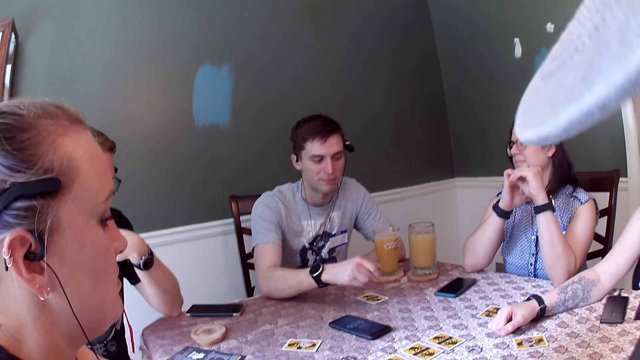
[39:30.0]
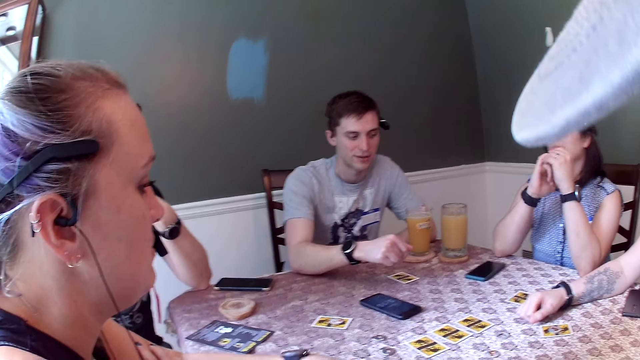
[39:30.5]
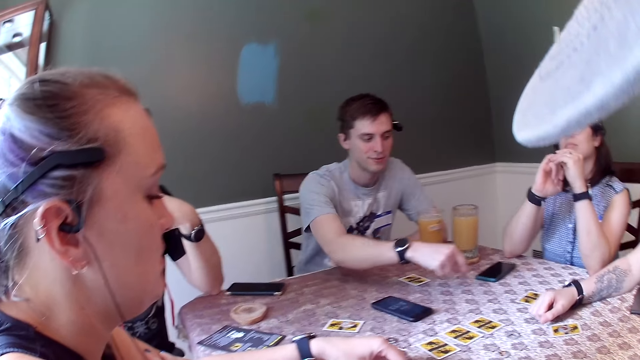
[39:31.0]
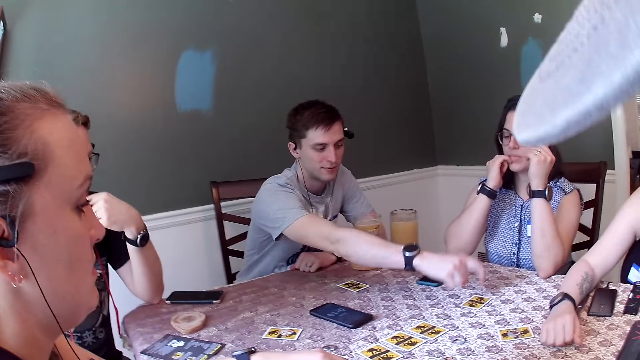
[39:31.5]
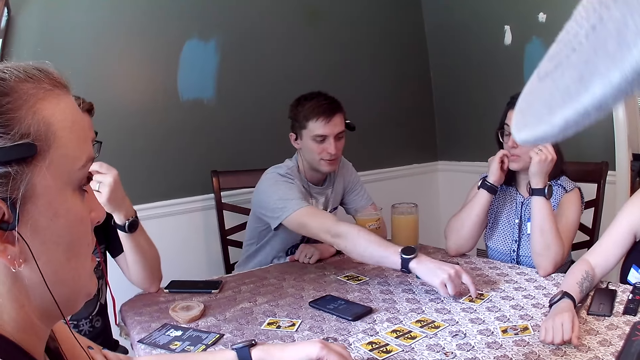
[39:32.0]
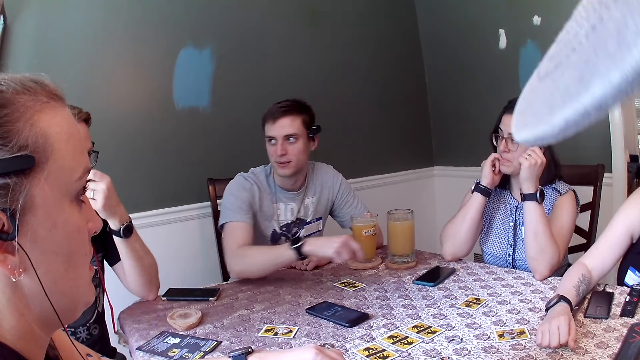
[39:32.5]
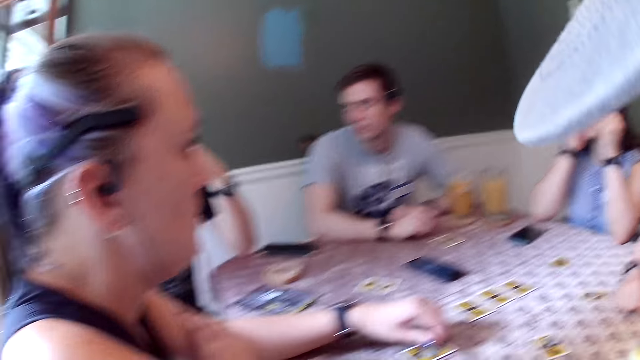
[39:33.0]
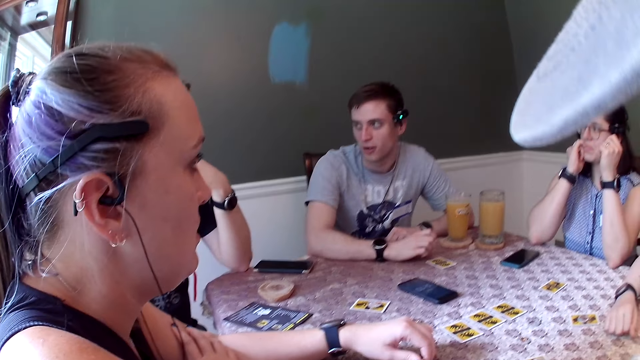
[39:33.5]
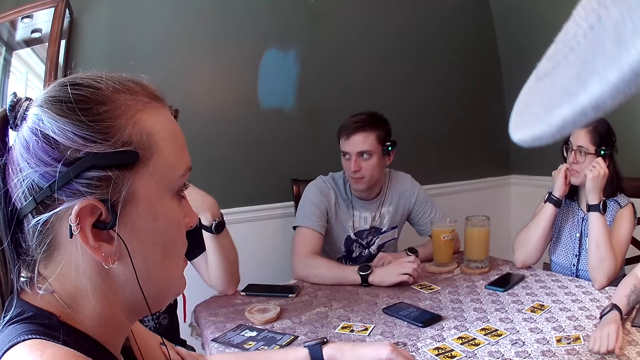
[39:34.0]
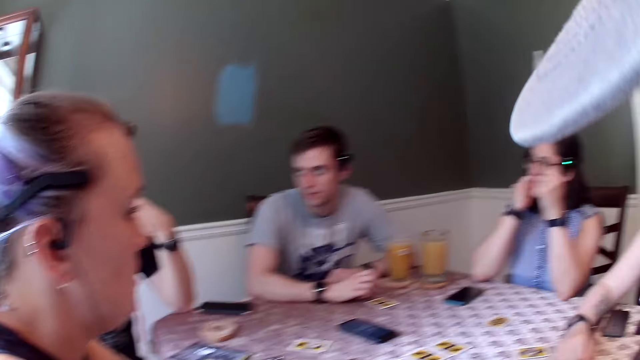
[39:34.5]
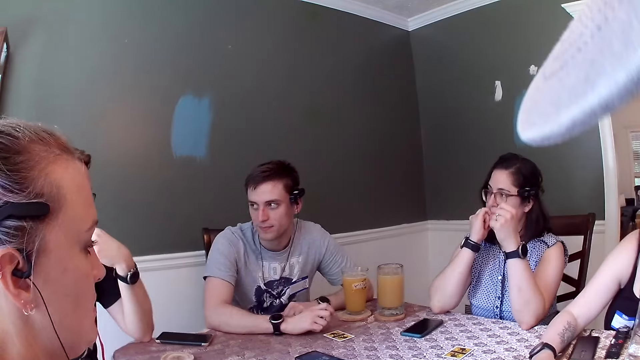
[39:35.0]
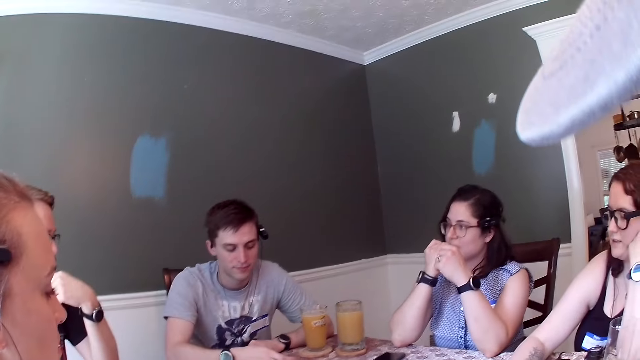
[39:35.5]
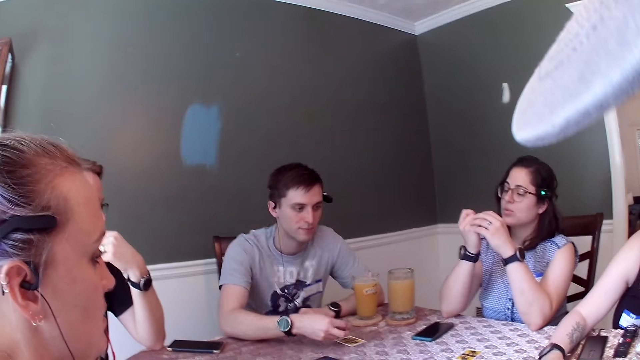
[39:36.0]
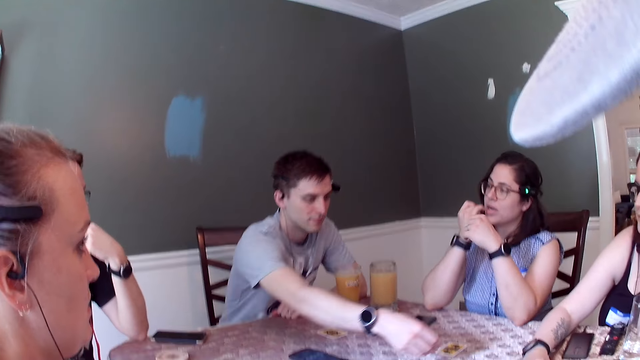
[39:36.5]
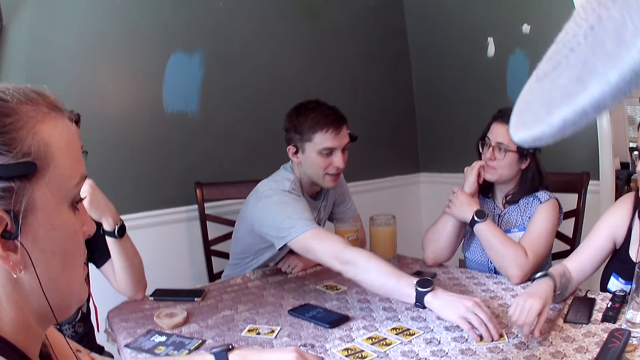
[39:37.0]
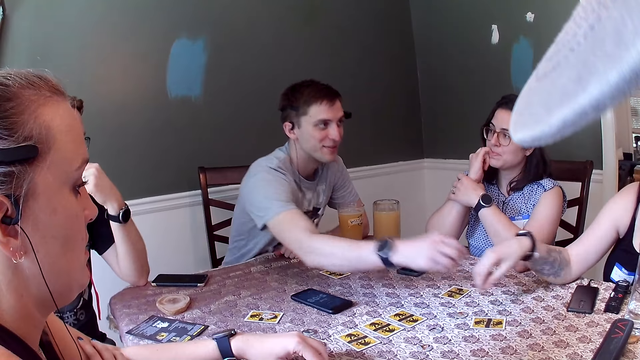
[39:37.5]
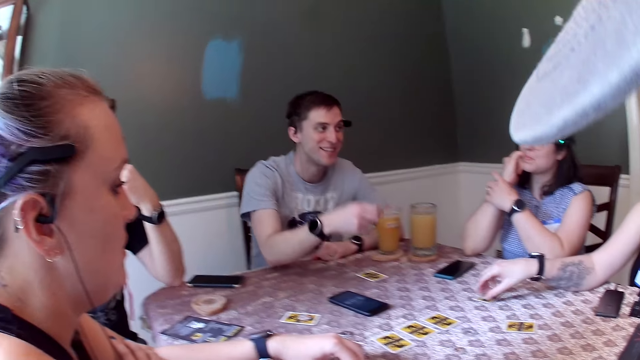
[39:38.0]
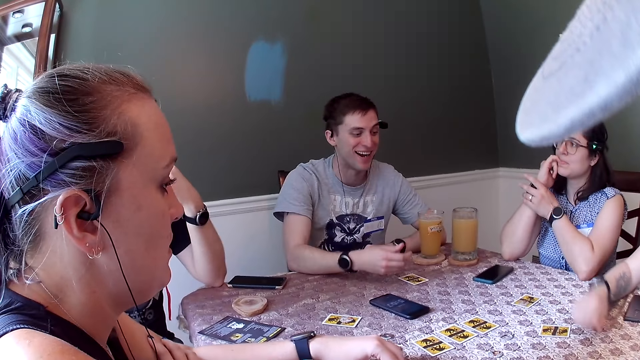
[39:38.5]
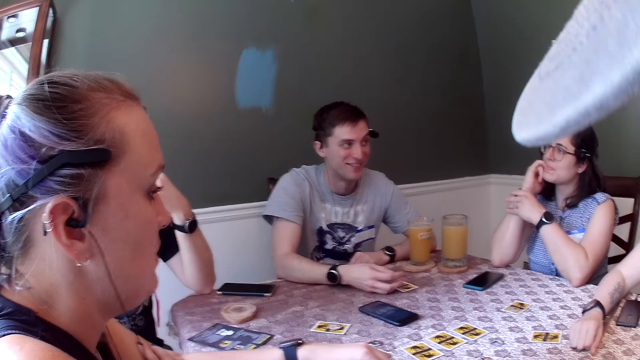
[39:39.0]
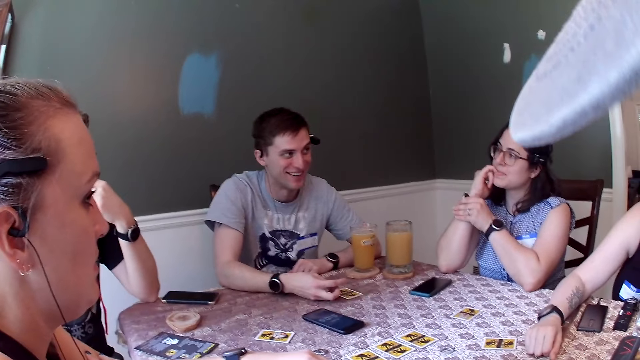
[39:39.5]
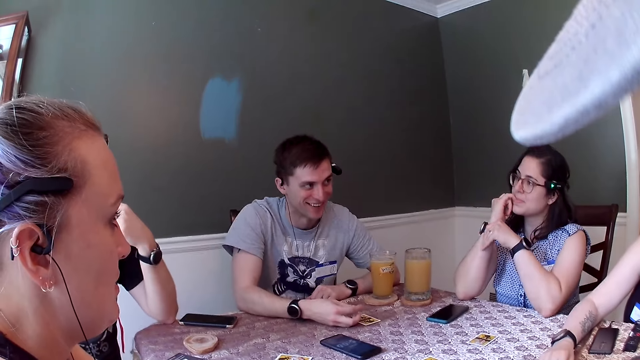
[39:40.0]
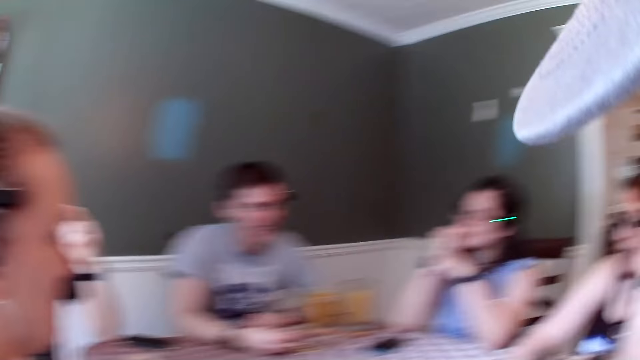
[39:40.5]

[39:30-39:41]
A man taps the card on the dining table with his right index finger. A woman bites her right pinky finger. The camera wearer looks around. The man picks the coin from the dining table with his right hand. Another man dialogues with another woman. A third woman touches the card on the dining table with her right hand.

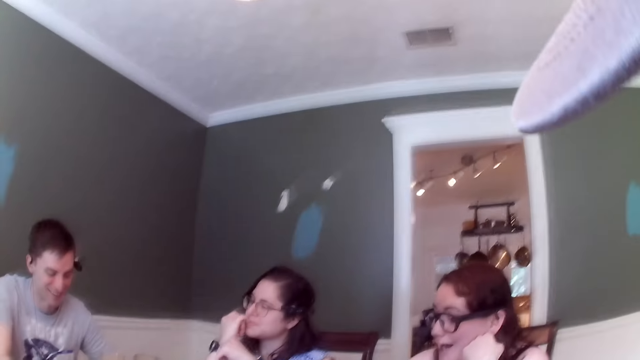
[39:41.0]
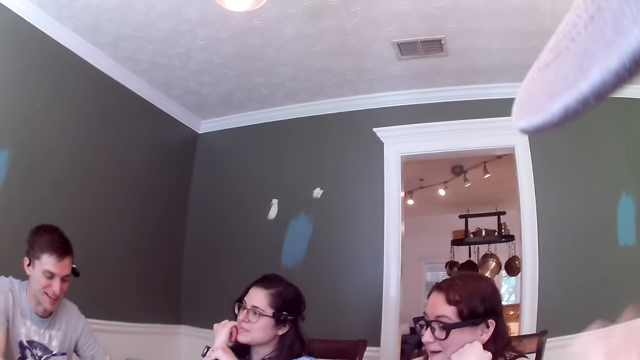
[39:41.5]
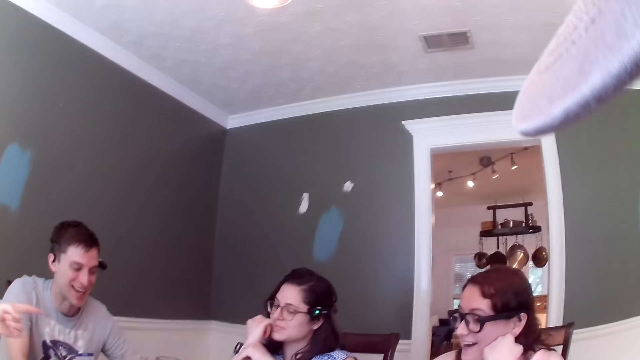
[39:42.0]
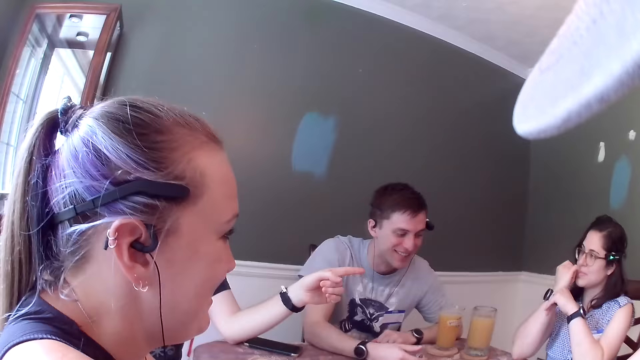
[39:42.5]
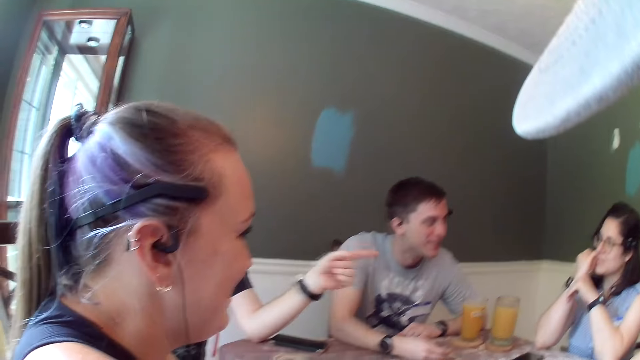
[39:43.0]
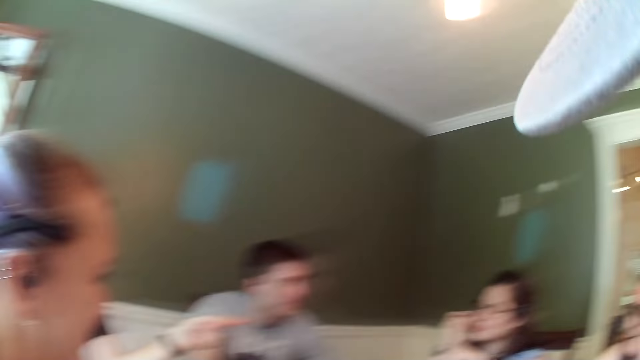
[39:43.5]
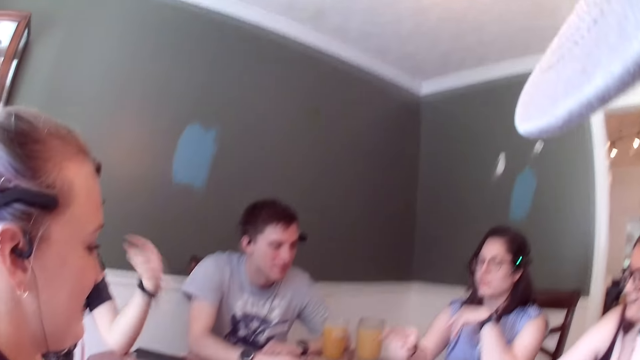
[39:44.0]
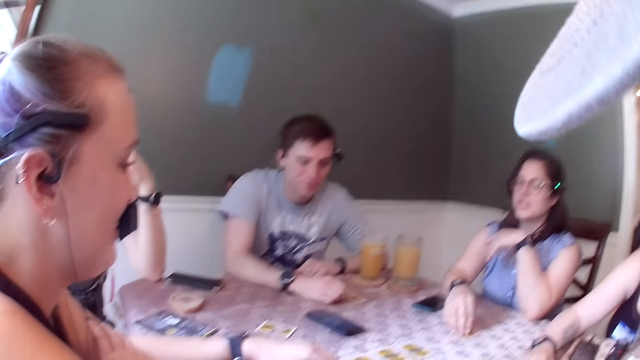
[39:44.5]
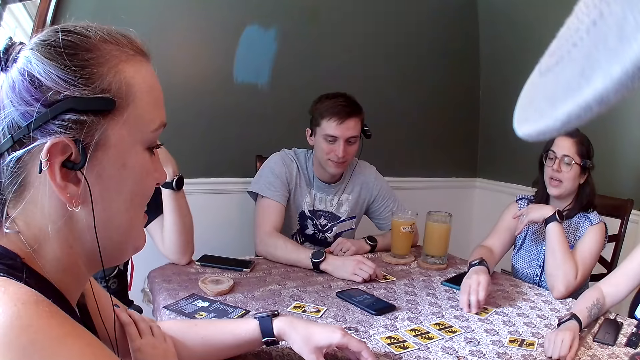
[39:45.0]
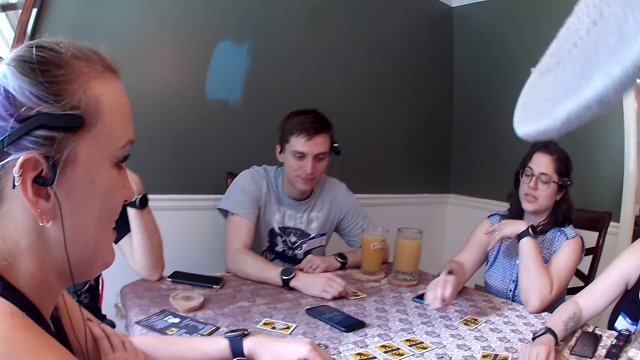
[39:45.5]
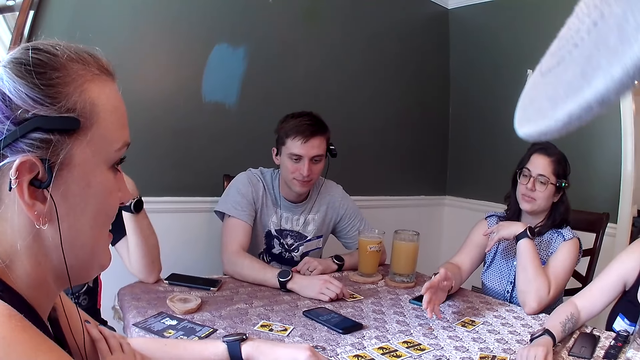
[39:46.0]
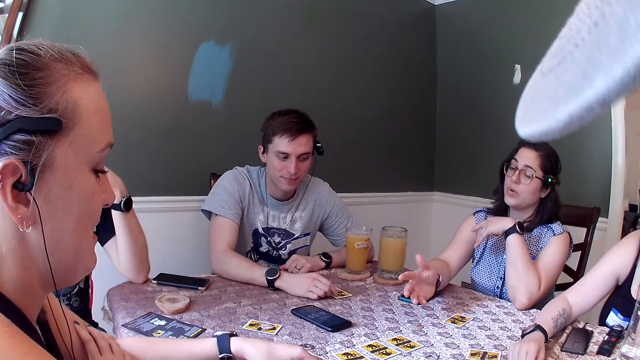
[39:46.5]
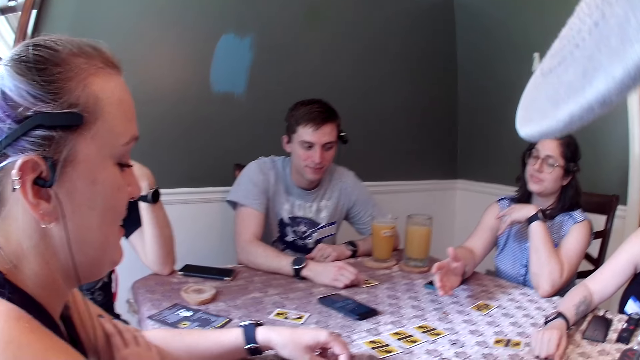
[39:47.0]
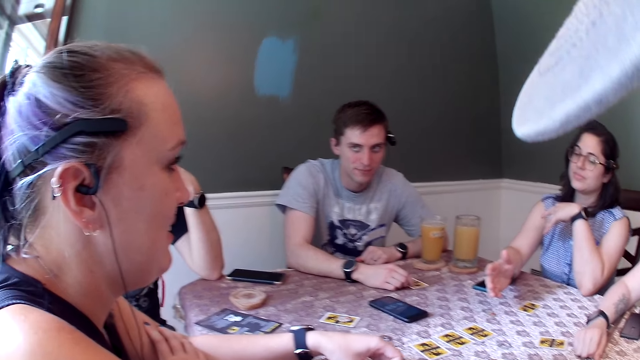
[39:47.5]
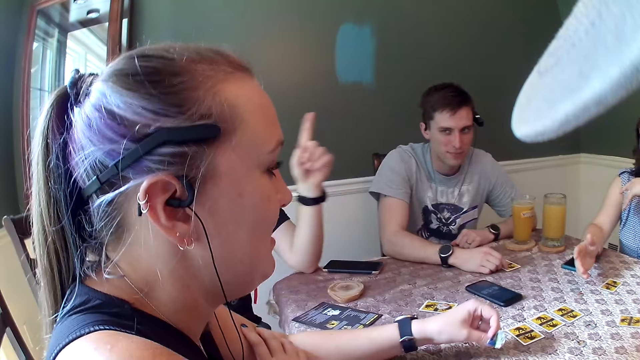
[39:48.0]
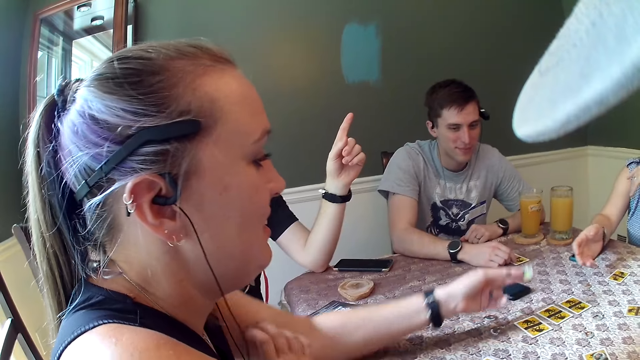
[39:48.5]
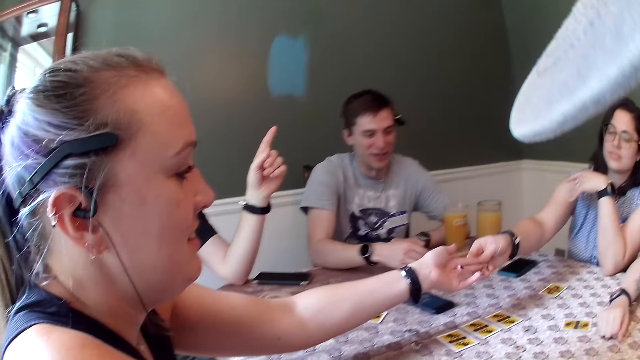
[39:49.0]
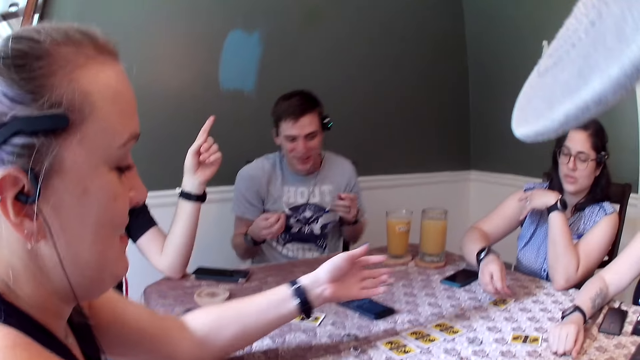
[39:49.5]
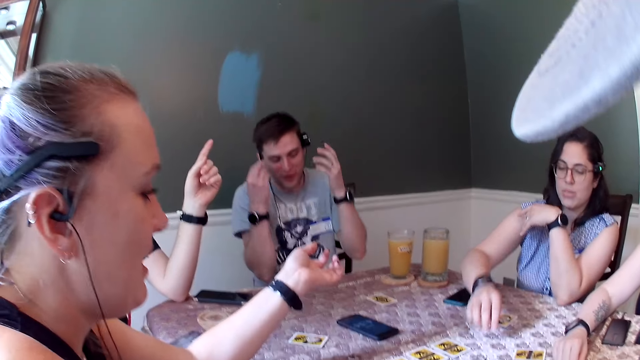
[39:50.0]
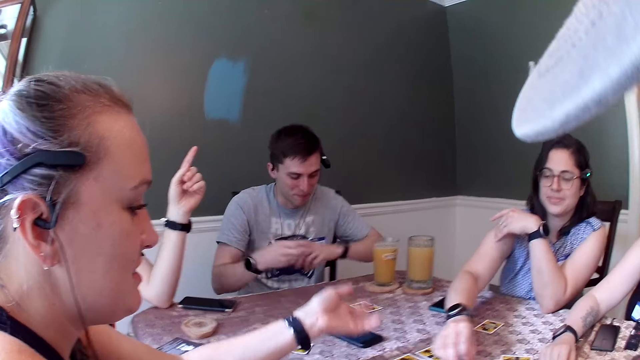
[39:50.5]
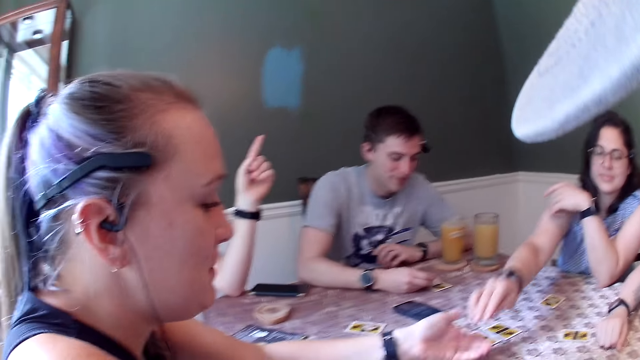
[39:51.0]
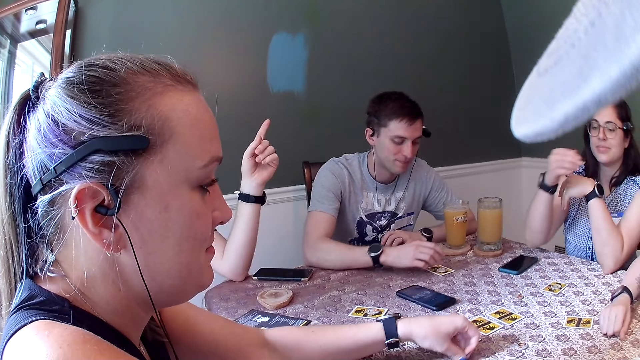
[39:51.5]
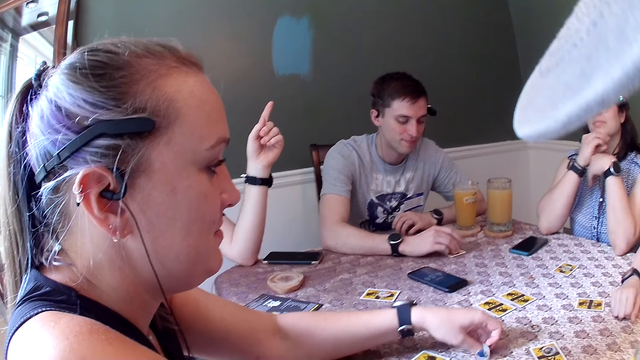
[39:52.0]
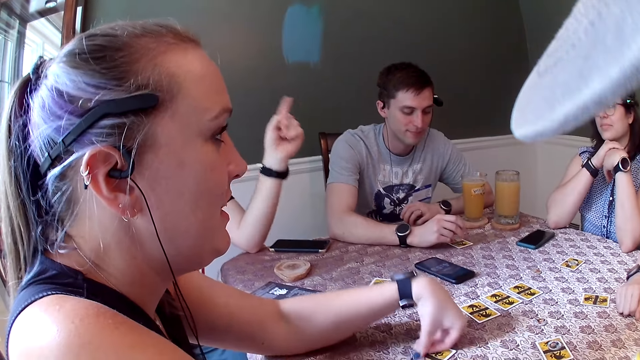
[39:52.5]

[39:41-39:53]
The camera wearer looks around. A man points at a woman with his left hand and talks with another woman. Another man dialogues with the second woman. The second woman moves the card on the dining table with her right hand and taps the dining table with her right hand. A third woman gives the second woman a coin with her left hand. The second woman collects the coin from the third woman with her right hand. The second woman drops the coin on the dining table with her right hand. She drops the coin on the dining table again. A third man drops the coin on the dining table with his right hand and picks the coin from the dining table with his right hand.
